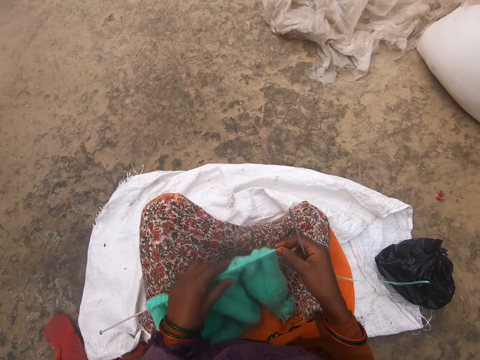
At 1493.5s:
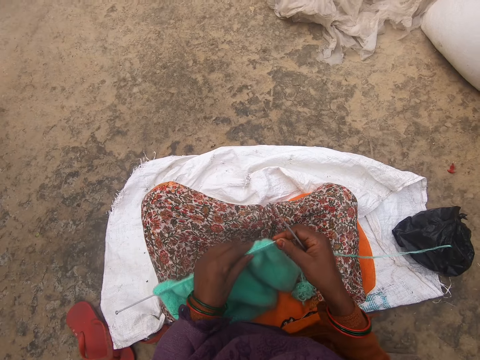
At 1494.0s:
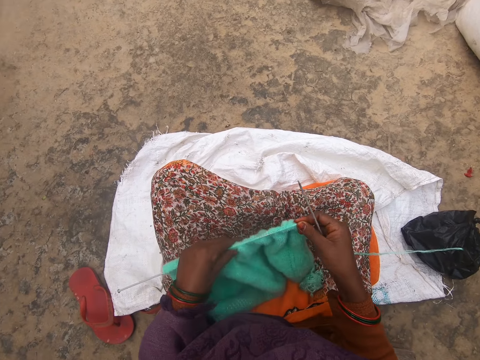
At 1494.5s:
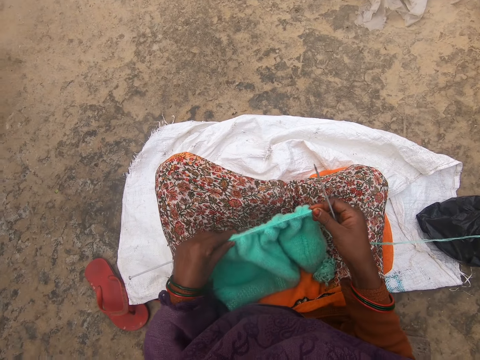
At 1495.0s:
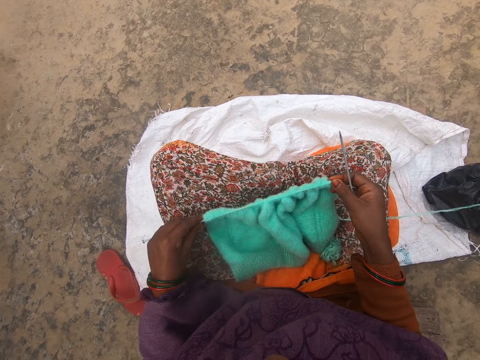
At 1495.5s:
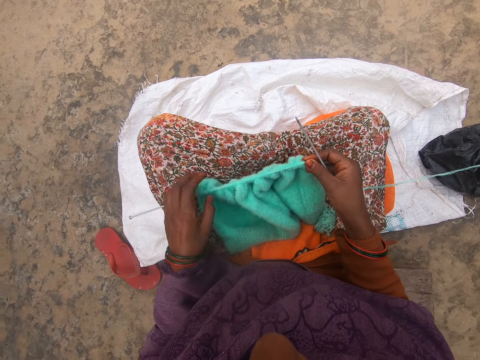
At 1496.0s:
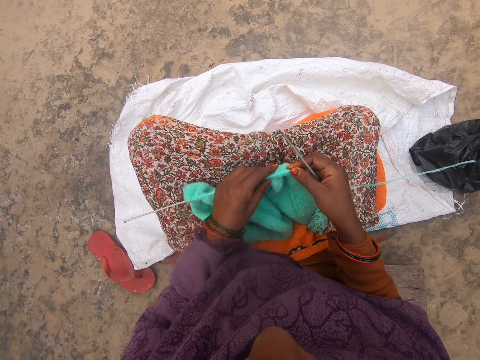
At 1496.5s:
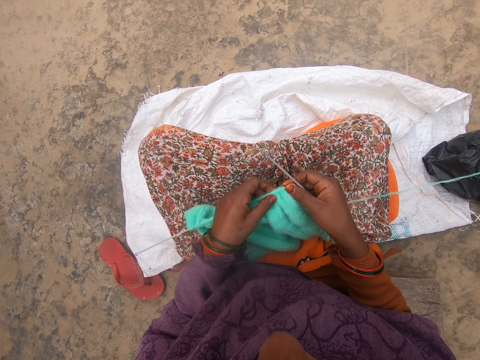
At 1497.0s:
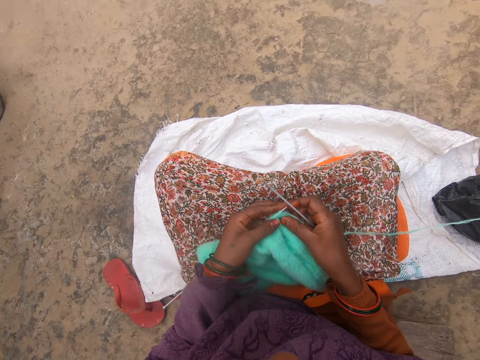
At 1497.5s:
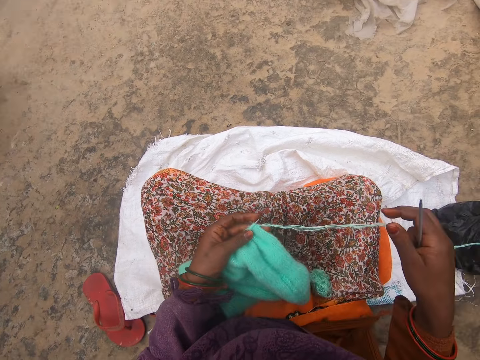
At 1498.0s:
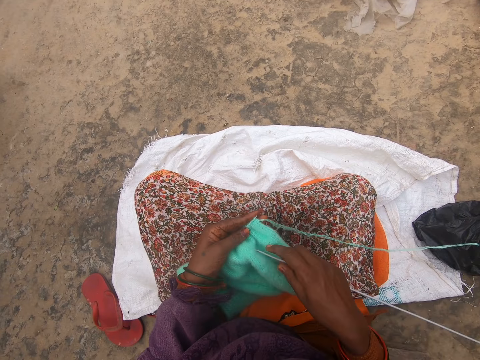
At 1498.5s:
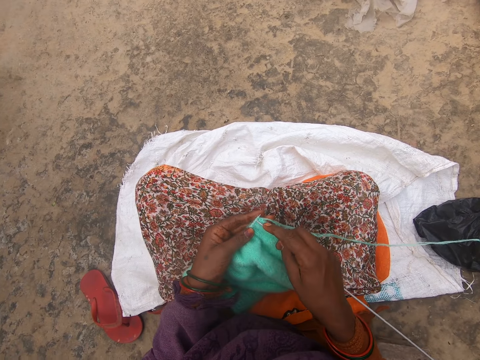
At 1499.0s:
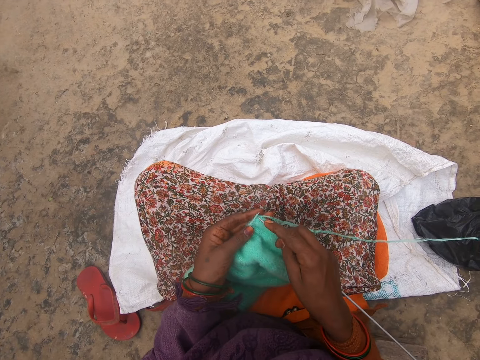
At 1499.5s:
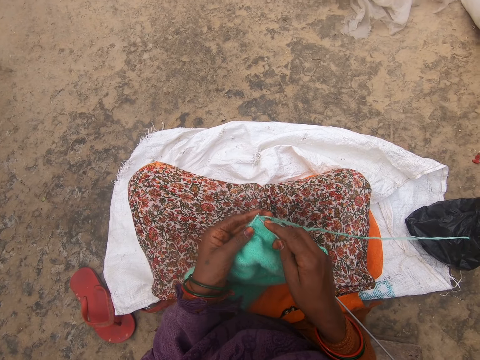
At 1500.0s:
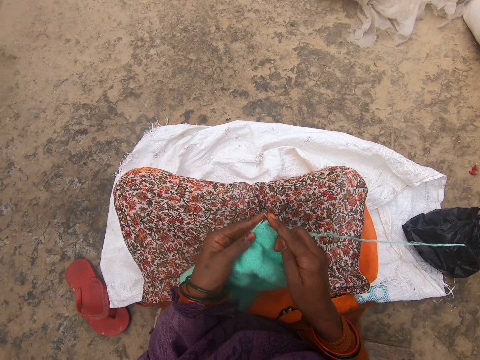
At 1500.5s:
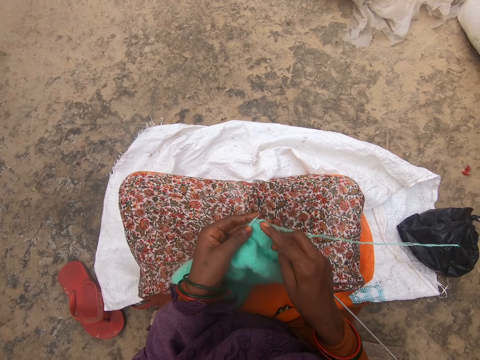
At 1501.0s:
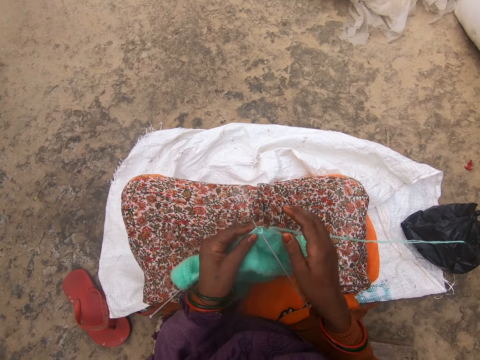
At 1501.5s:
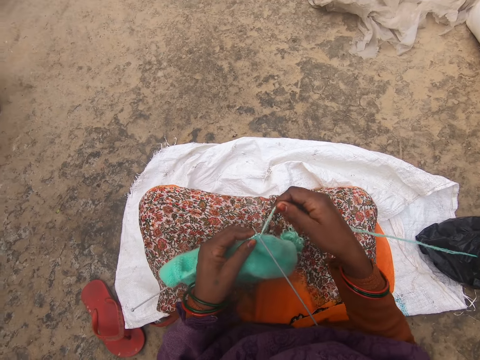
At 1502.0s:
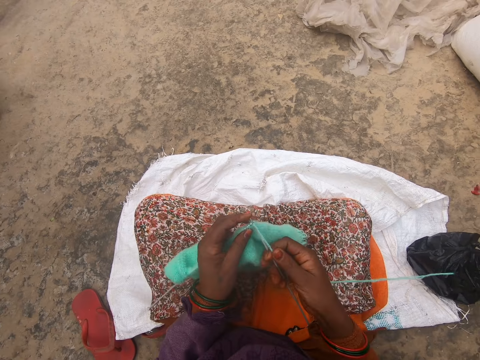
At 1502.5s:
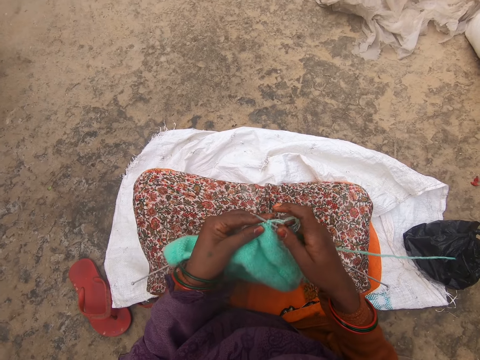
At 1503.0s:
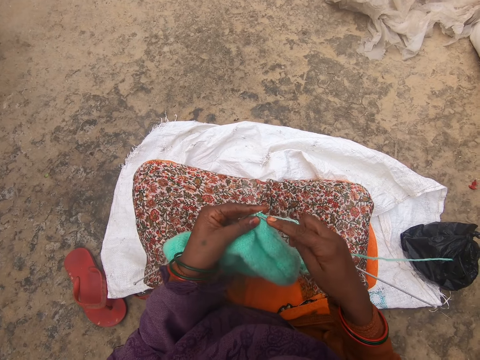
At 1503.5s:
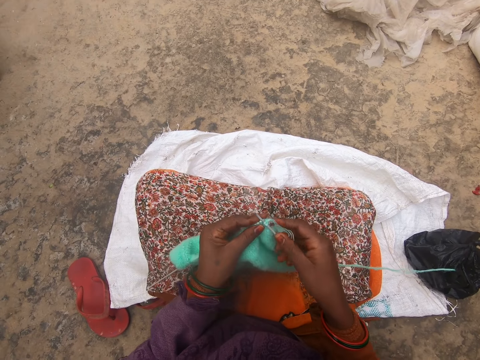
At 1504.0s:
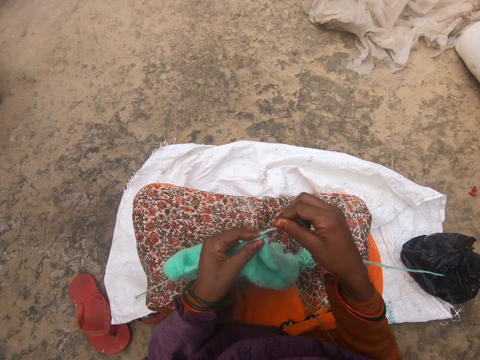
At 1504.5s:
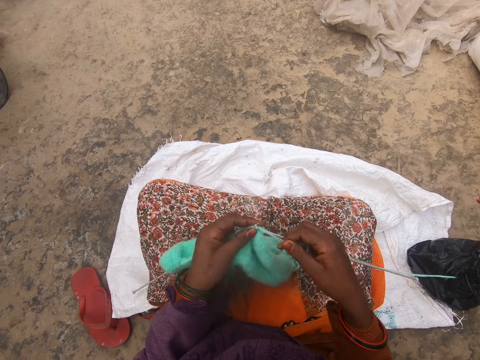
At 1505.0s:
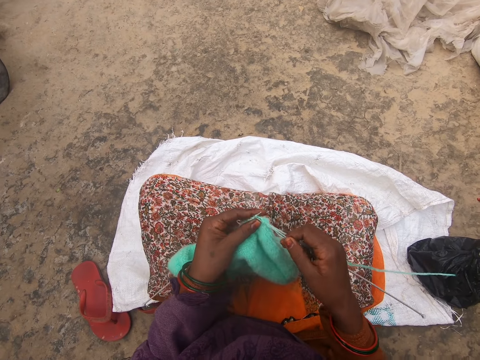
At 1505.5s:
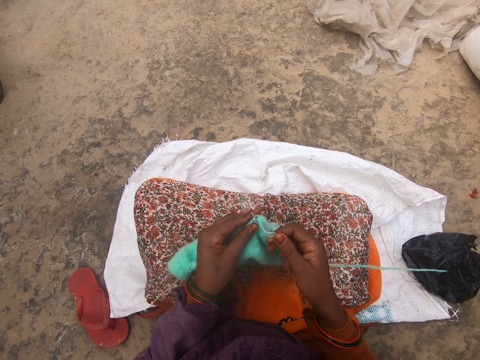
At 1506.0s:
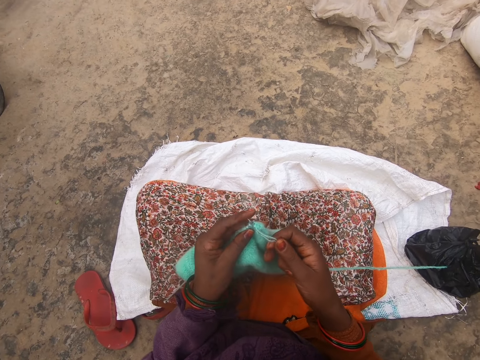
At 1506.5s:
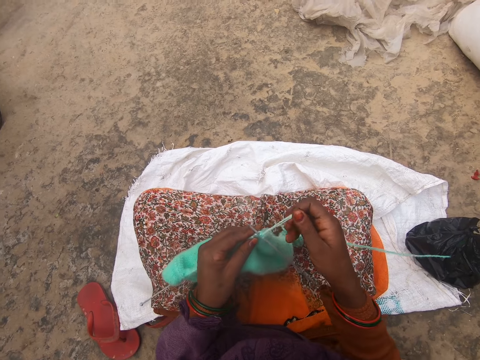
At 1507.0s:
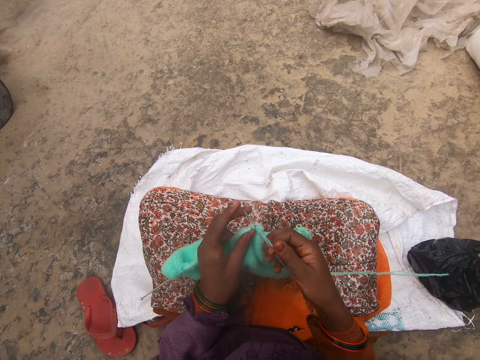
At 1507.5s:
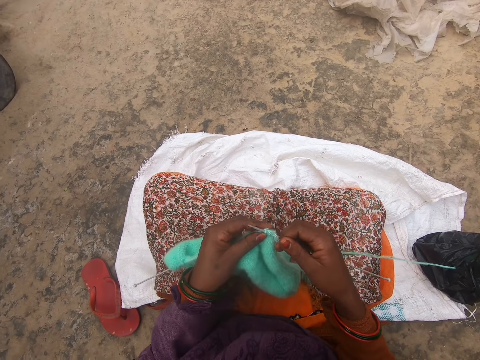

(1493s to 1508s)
The camera wearer moves the crochet needle in the piece of cloth. They adjust the fabric. They sew the crochet thread. They knit.

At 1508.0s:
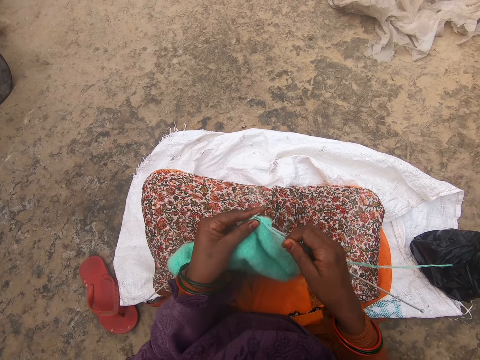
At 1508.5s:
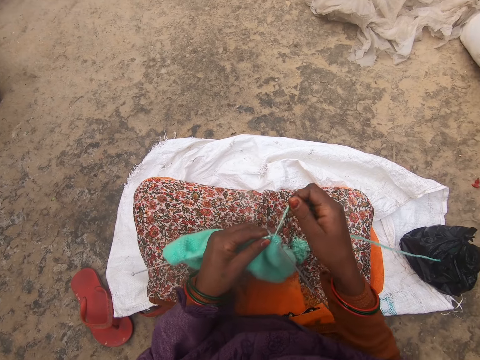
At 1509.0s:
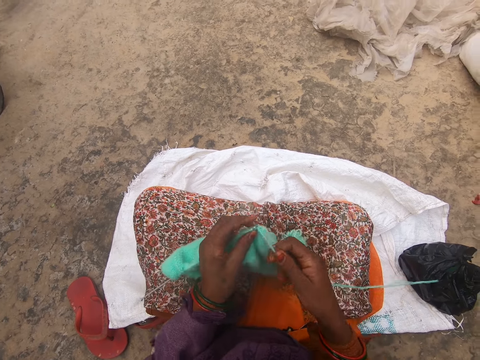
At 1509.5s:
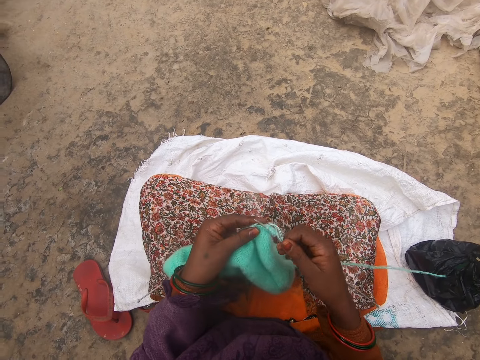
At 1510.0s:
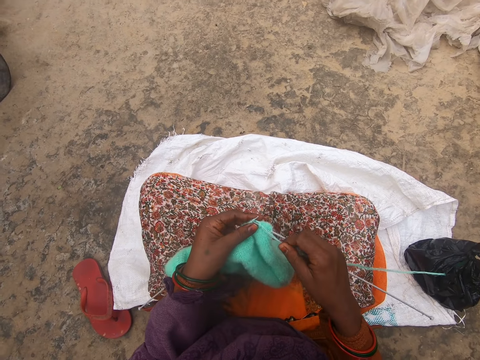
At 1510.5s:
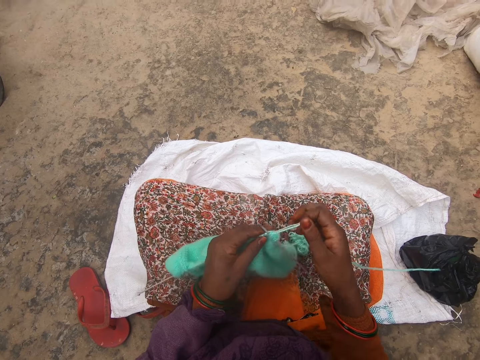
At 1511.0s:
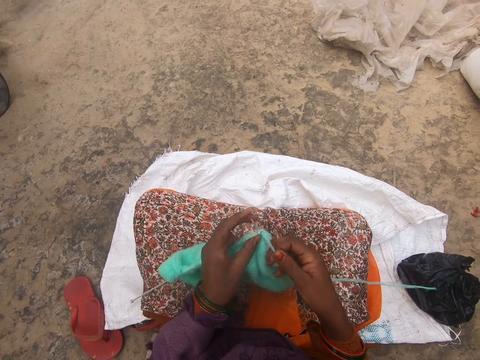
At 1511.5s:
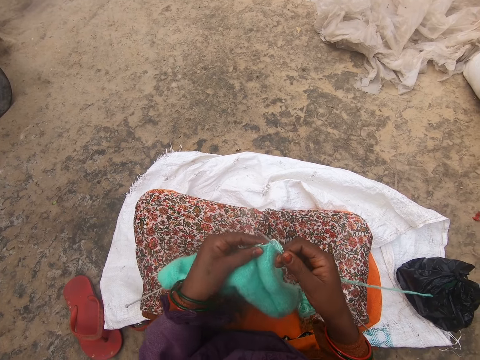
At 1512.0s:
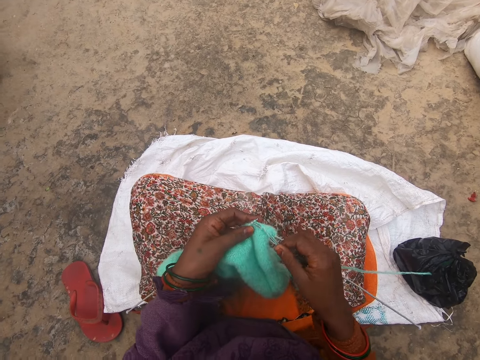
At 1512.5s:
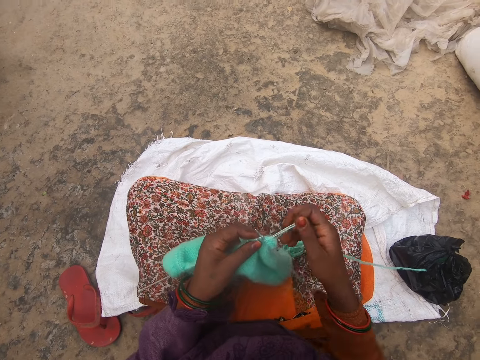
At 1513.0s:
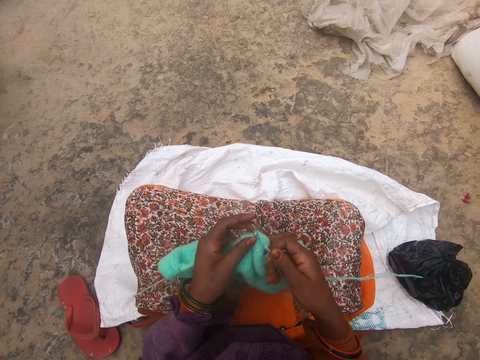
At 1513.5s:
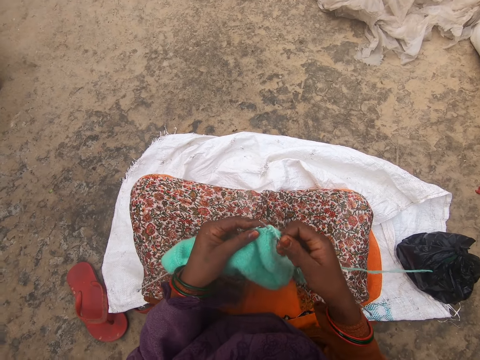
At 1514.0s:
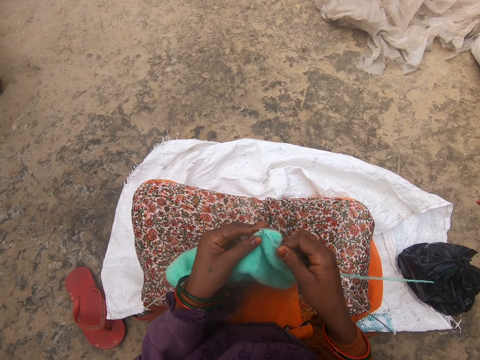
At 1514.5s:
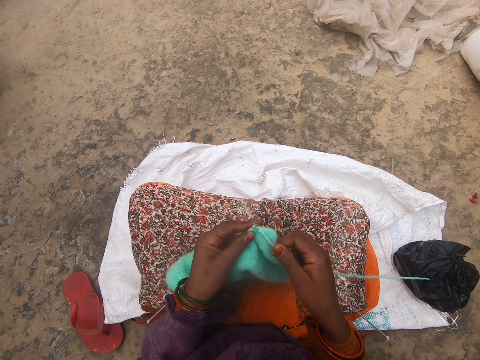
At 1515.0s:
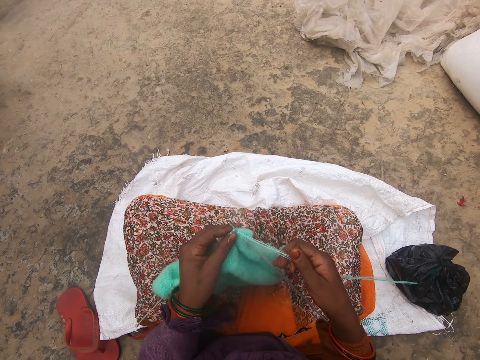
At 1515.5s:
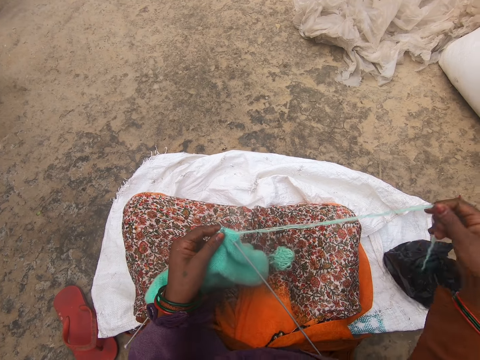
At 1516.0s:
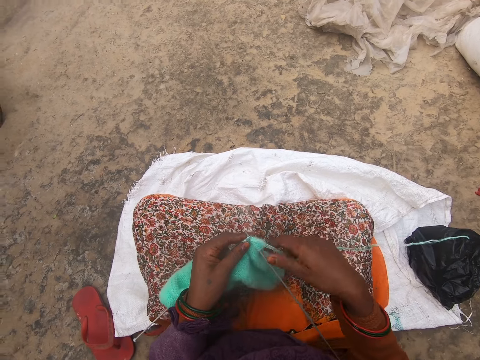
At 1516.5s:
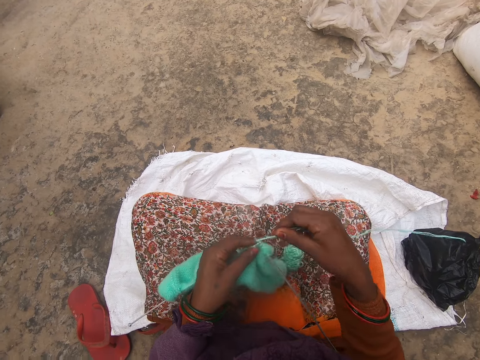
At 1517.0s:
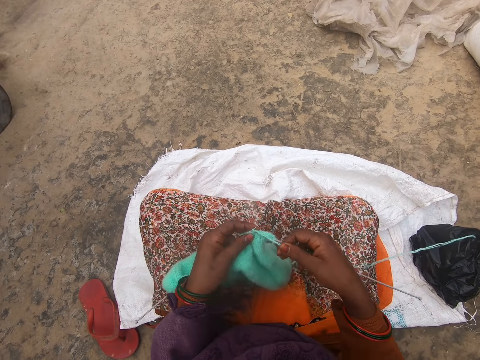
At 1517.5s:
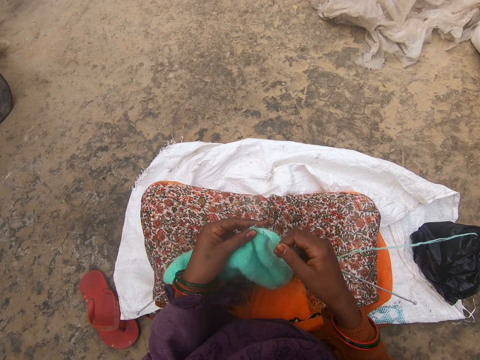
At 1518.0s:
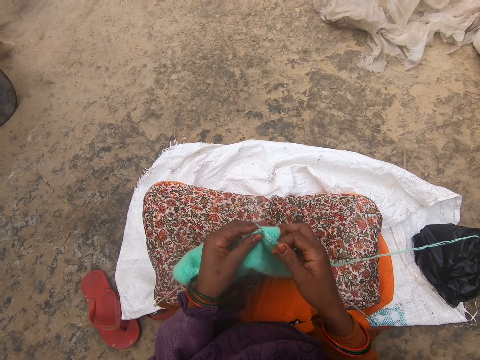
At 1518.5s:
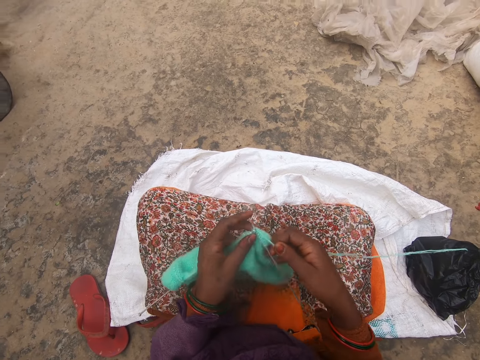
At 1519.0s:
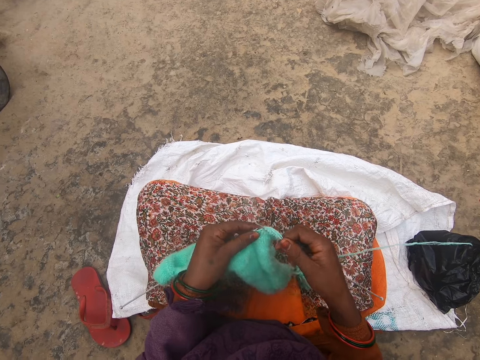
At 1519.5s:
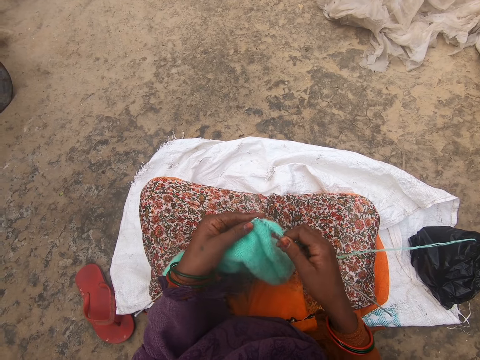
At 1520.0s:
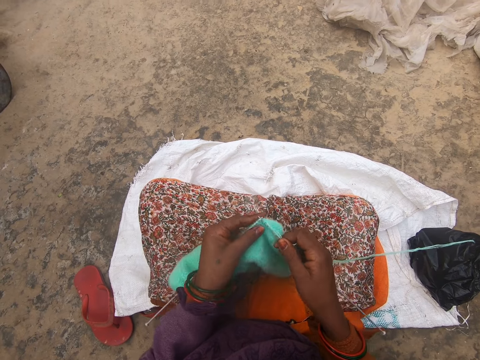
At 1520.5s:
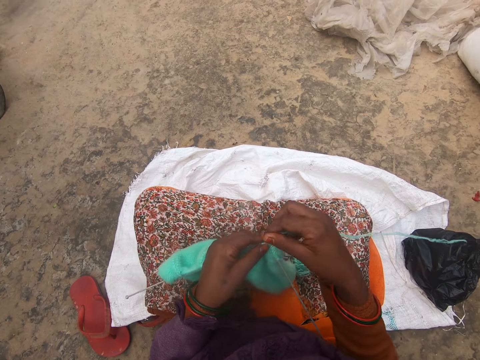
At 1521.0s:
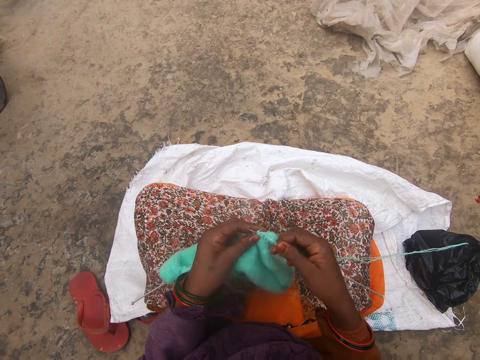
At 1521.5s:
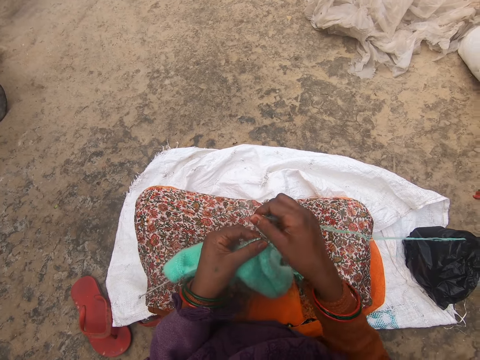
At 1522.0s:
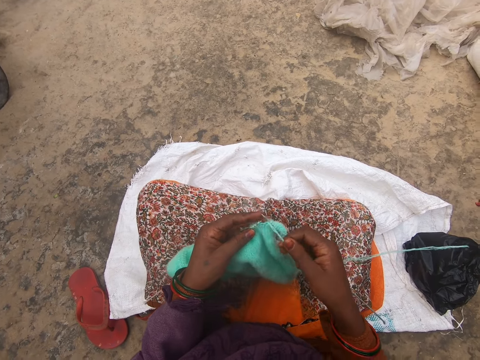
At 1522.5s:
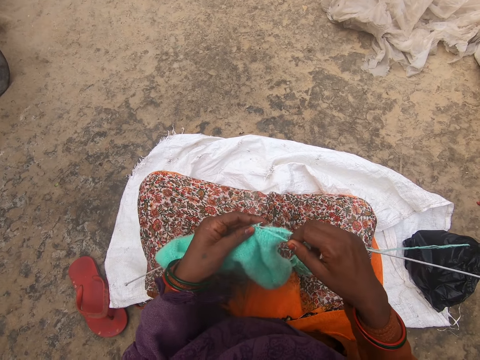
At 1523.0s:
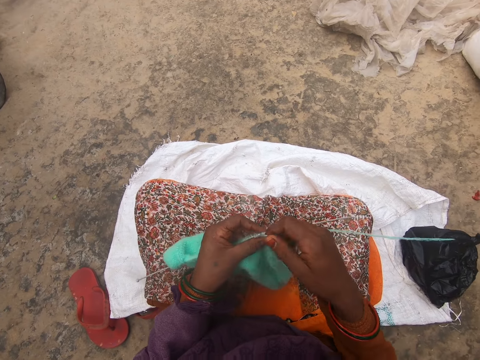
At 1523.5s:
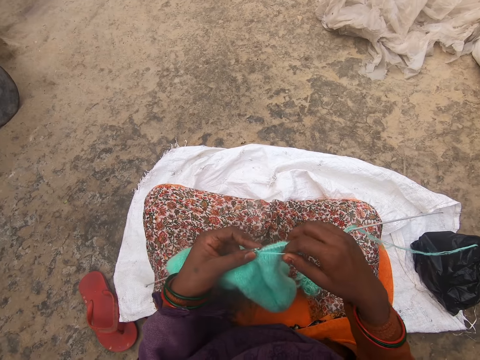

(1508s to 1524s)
The camera wearer talks.
